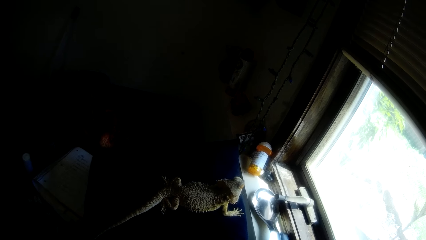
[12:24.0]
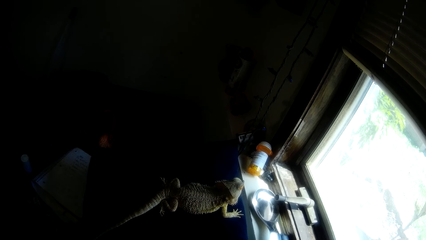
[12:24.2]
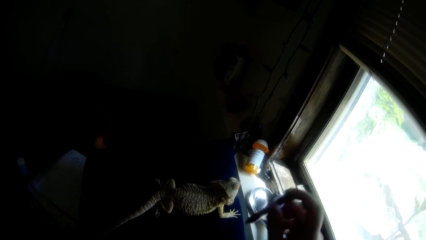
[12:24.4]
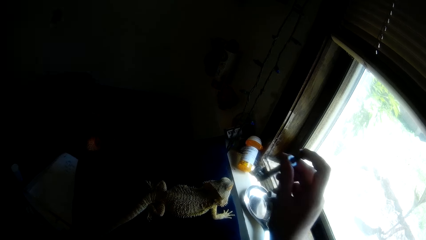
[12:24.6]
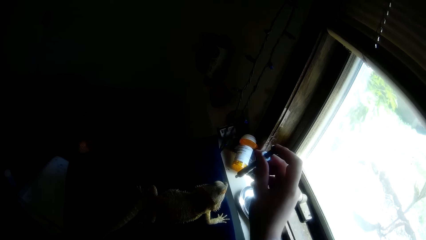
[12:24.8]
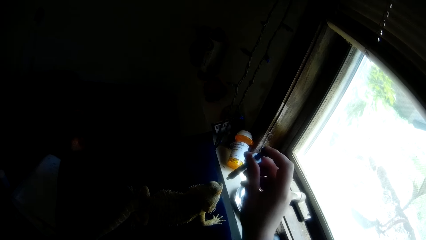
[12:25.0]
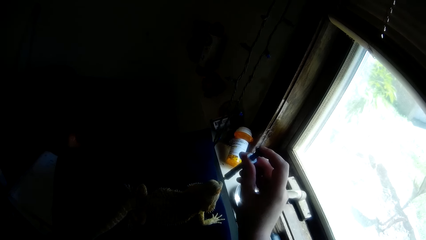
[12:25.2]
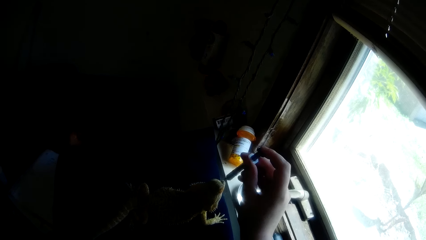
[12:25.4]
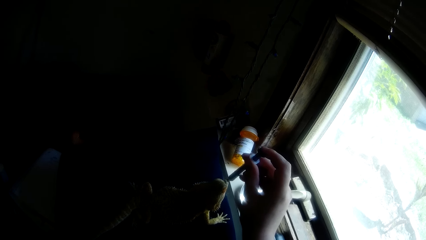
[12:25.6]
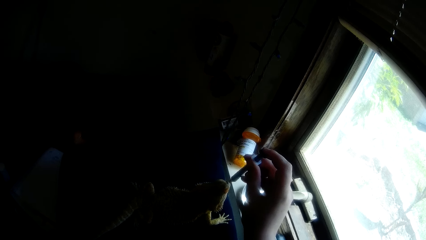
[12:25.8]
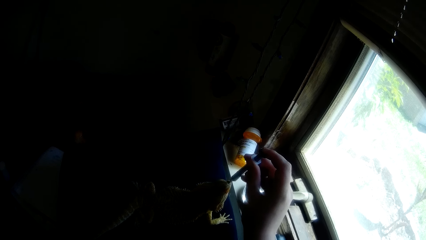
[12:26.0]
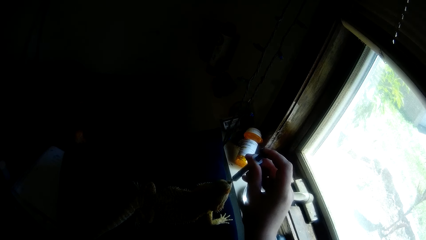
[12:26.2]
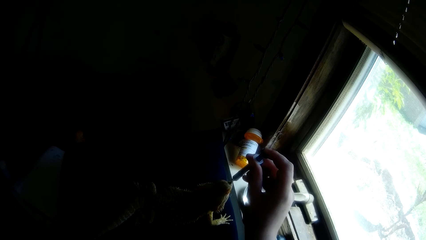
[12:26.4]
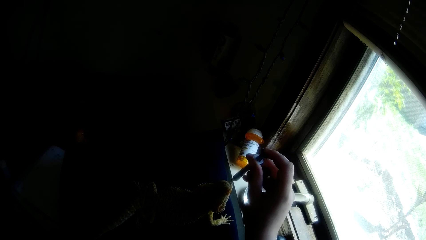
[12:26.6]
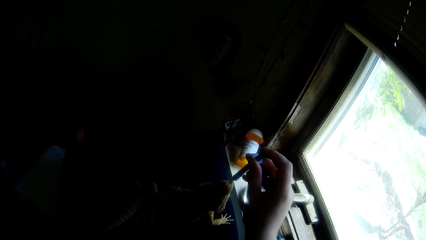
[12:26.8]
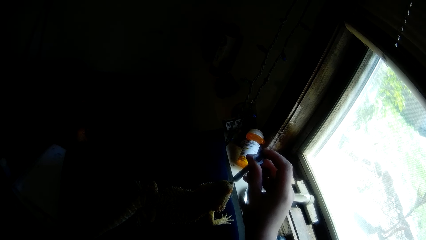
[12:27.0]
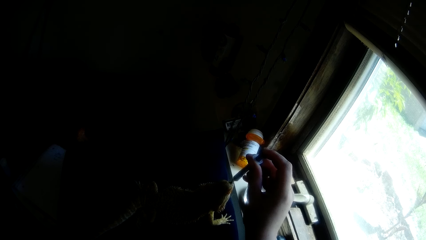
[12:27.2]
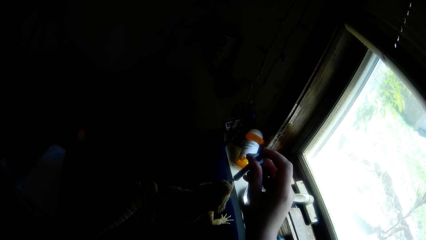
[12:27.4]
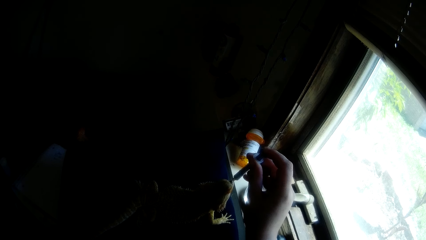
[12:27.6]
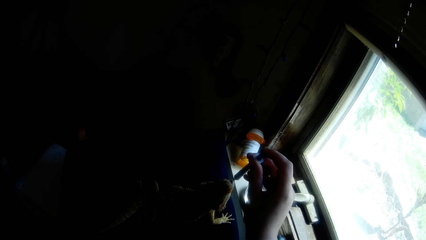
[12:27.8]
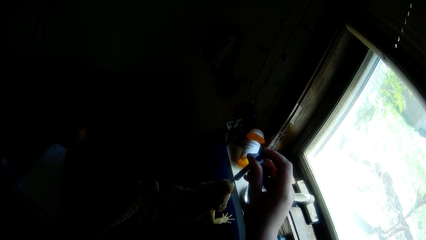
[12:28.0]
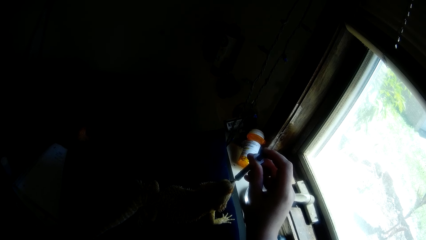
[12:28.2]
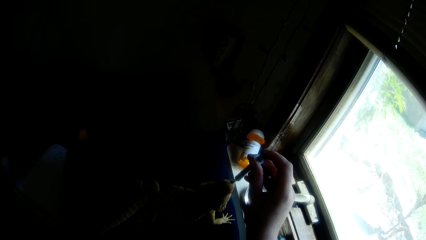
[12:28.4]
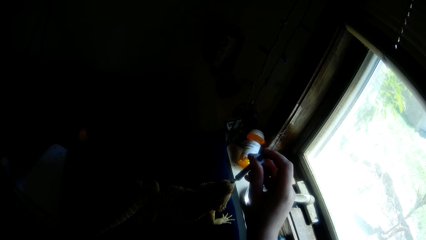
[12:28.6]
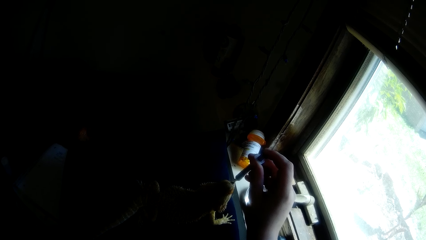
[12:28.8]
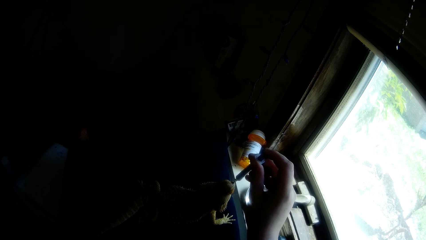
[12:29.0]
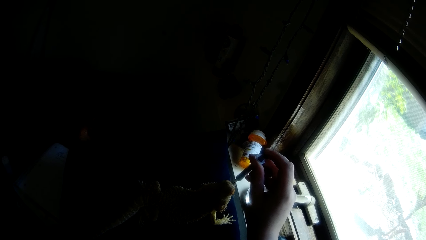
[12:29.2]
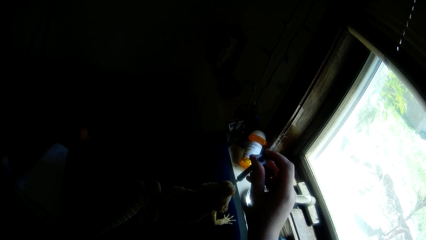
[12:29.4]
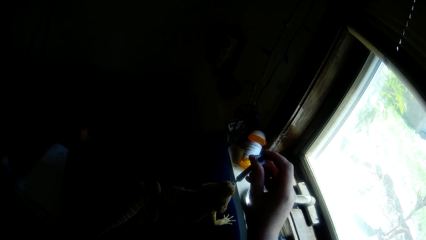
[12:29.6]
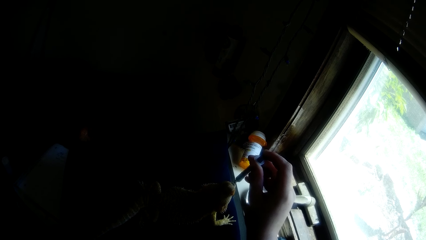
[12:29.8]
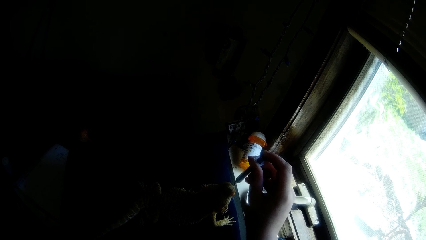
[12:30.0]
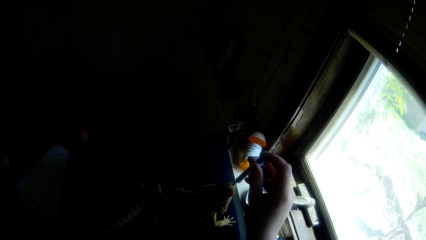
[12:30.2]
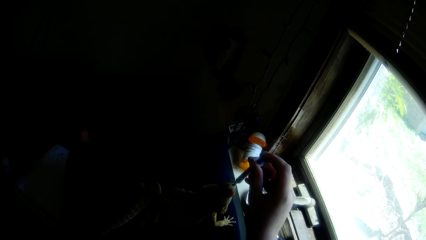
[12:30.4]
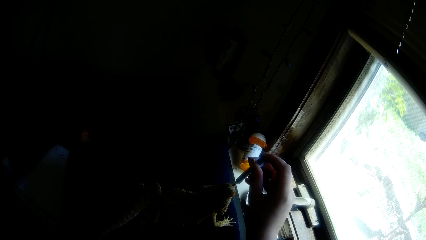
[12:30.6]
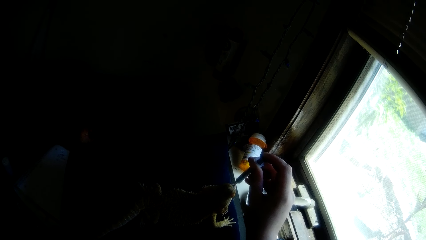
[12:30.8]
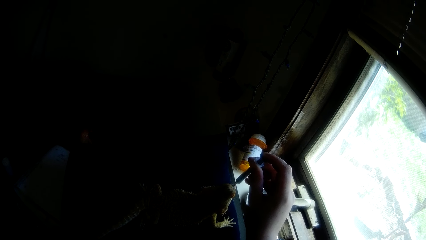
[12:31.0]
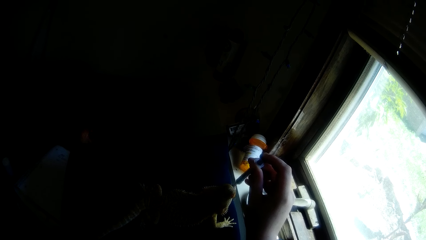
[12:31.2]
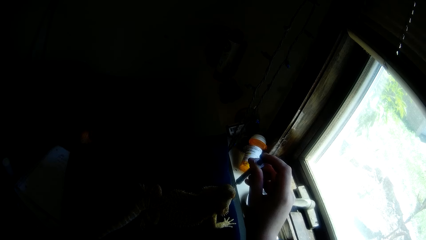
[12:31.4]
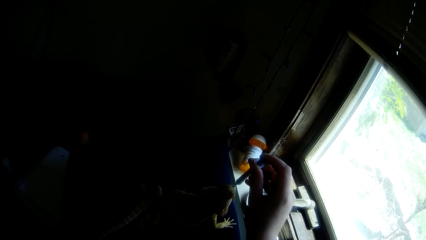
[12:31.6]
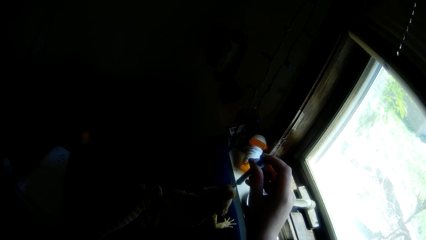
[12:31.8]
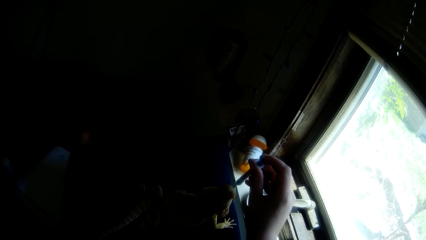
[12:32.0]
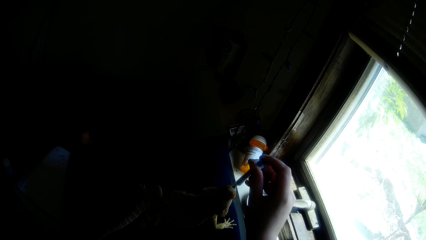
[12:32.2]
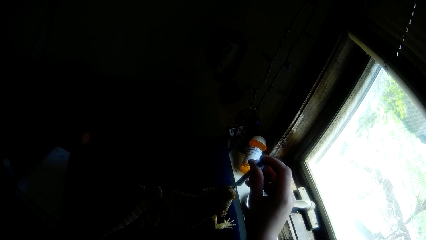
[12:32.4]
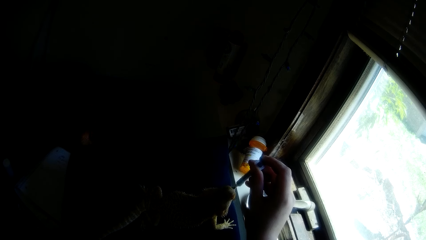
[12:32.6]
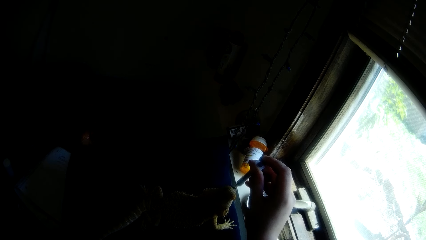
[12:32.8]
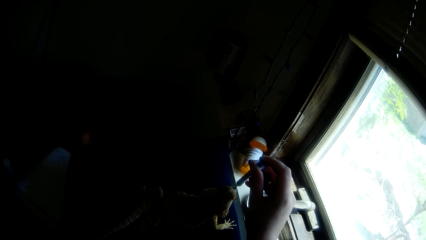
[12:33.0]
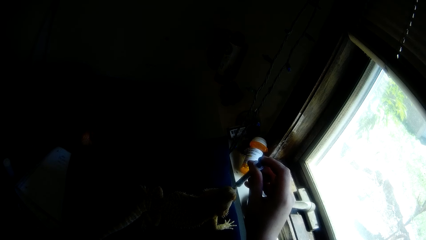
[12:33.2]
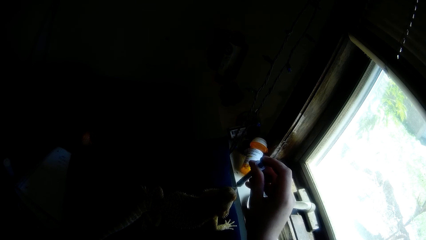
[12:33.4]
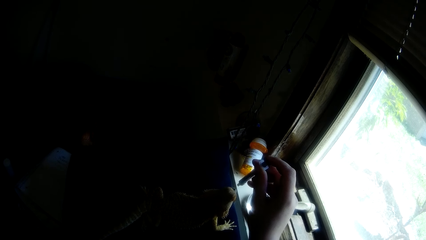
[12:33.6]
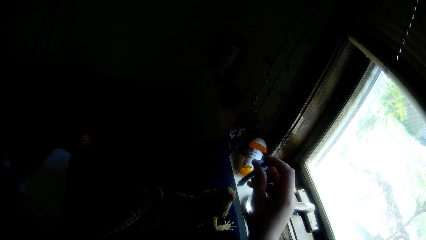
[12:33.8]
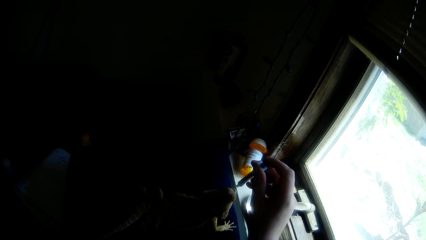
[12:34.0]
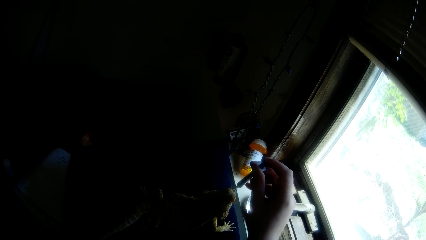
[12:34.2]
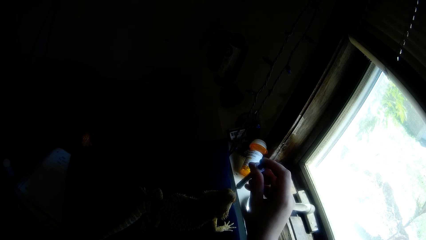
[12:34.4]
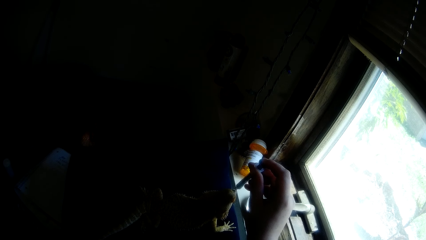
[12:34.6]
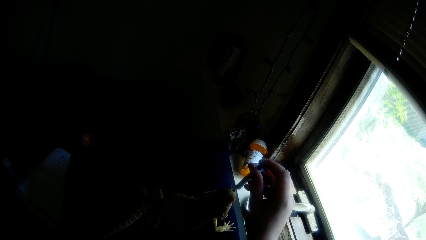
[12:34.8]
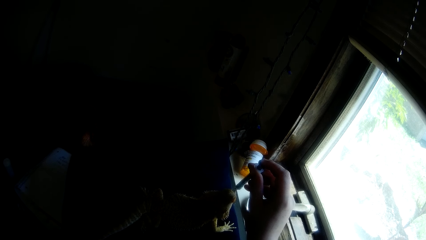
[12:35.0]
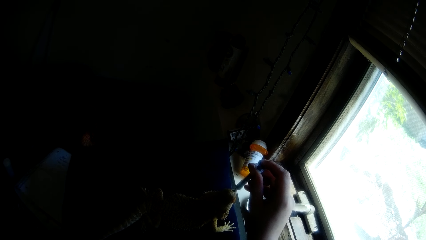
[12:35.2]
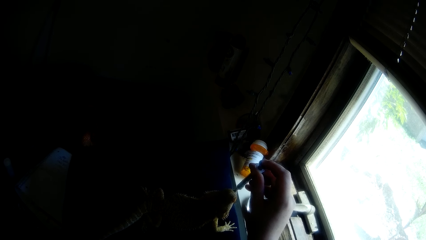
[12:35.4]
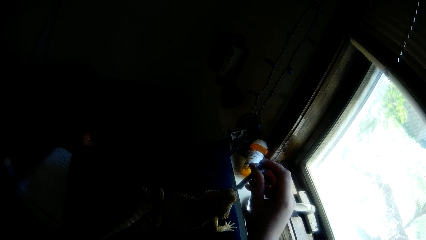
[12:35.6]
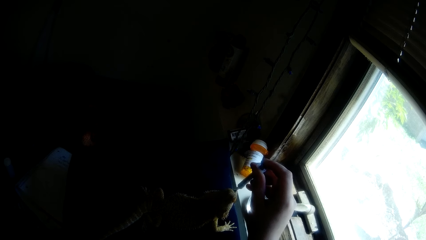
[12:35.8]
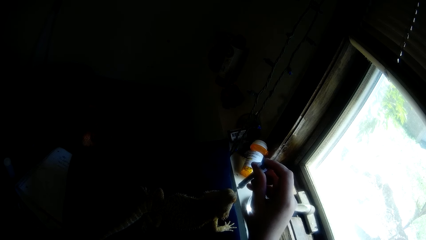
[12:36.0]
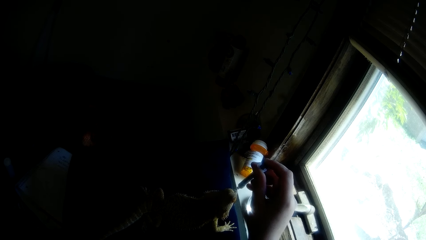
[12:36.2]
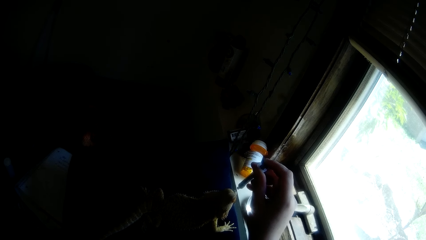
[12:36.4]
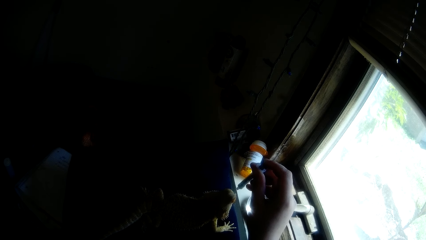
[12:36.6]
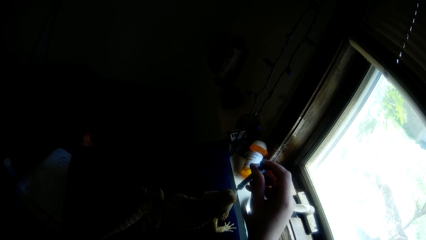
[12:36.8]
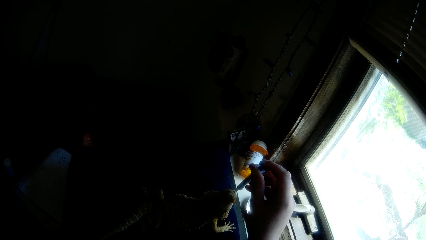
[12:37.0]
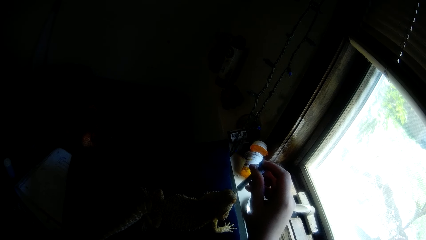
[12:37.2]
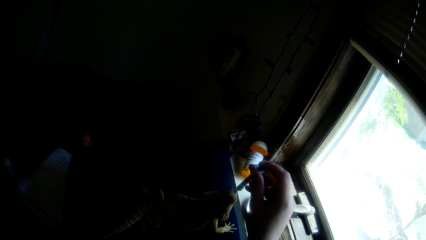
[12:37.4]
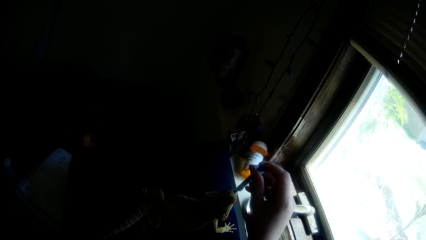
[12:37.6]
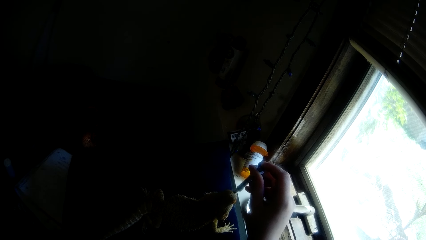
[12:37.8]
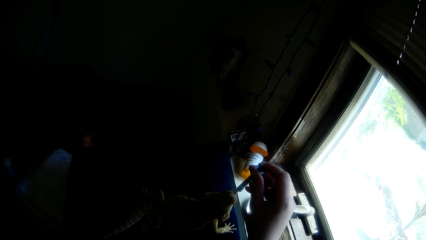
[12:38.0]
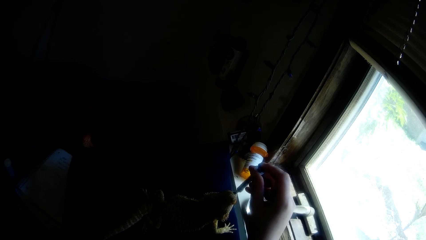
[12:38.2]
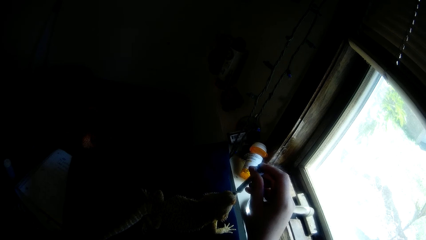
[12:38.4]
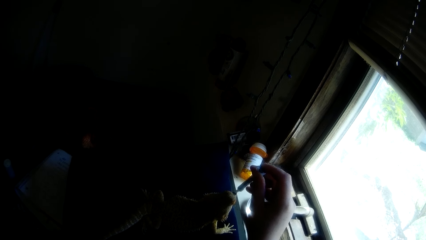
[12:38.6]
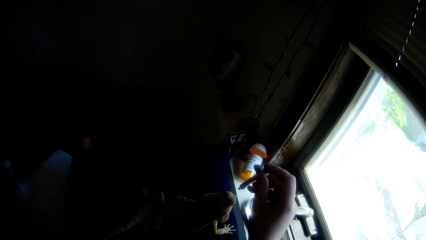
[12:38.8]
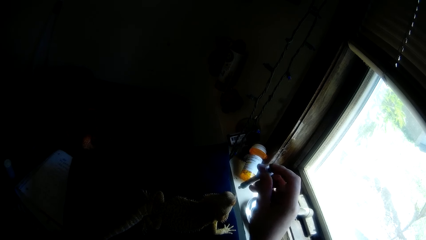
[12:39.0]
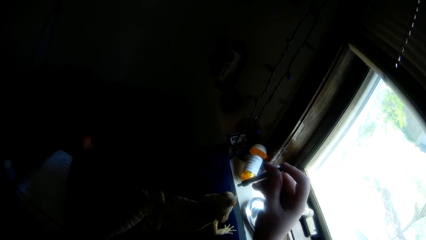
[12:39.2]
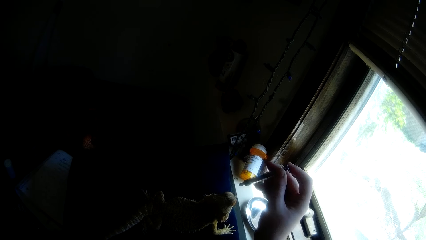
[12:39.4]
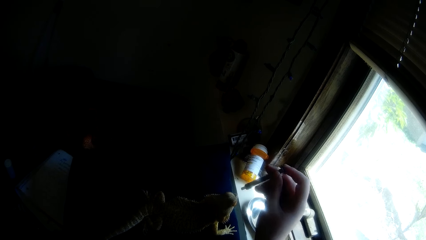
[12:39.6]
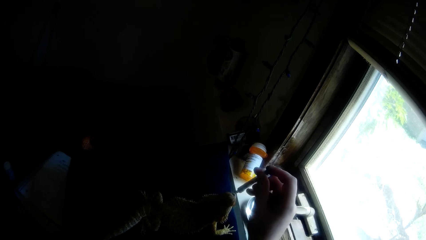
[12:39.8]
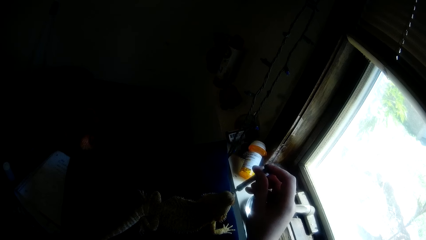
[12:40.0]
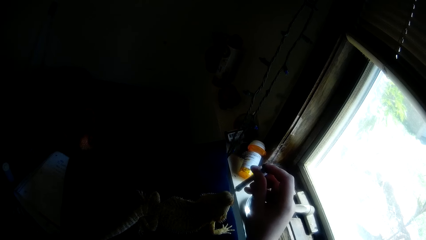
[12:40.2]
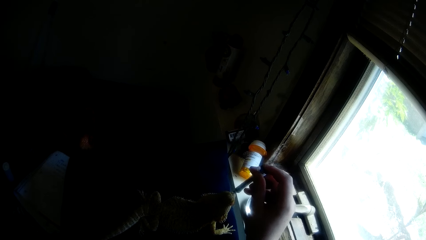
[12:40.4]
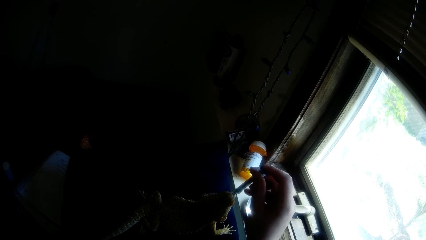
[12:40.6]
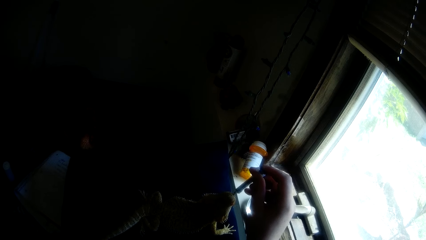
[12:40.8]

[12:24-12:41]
The camera wearer puts the liquid in the syringe in the mouth of the lizard.
